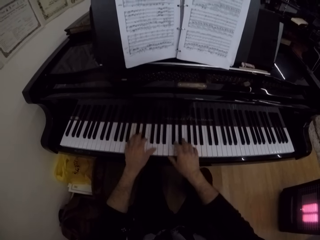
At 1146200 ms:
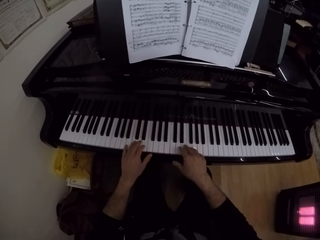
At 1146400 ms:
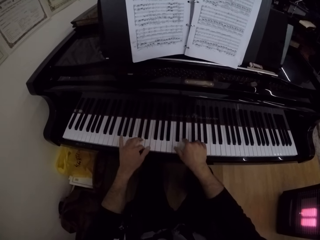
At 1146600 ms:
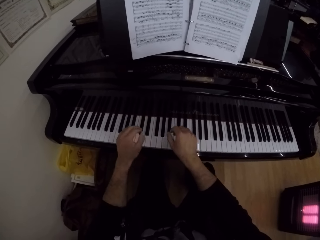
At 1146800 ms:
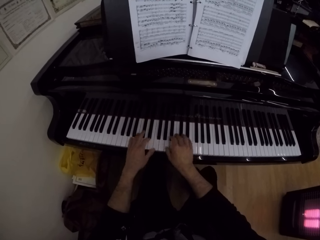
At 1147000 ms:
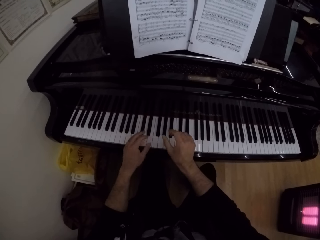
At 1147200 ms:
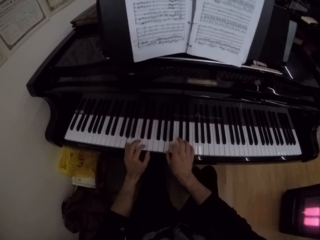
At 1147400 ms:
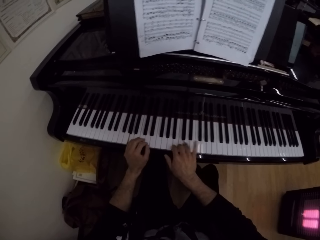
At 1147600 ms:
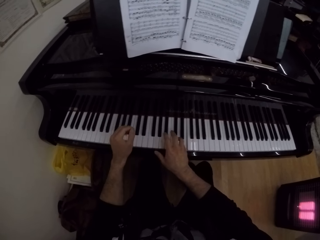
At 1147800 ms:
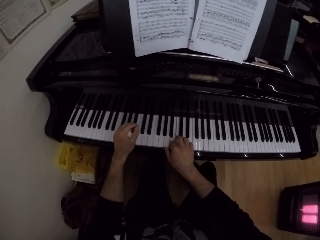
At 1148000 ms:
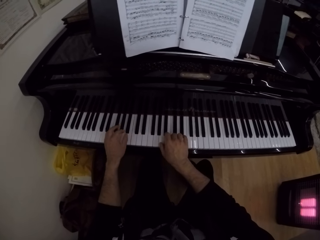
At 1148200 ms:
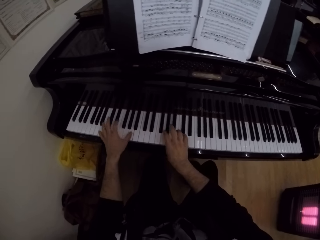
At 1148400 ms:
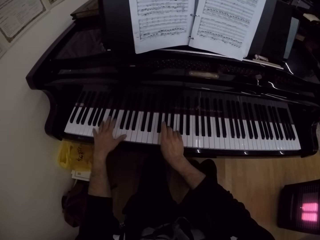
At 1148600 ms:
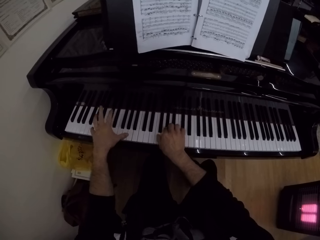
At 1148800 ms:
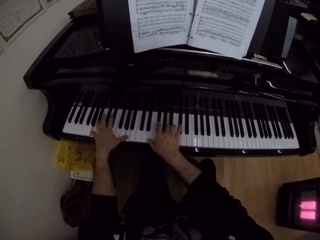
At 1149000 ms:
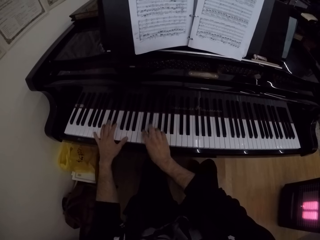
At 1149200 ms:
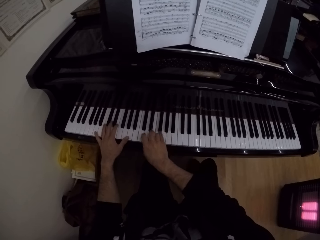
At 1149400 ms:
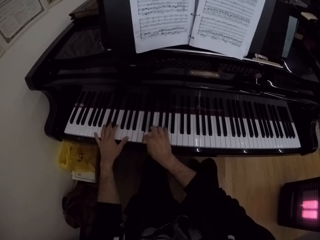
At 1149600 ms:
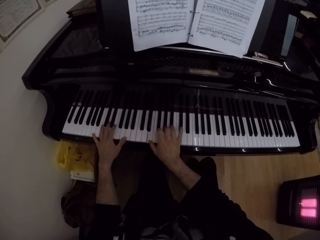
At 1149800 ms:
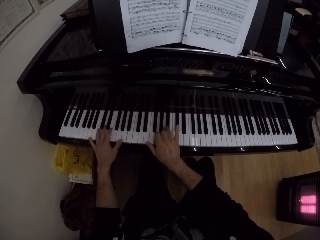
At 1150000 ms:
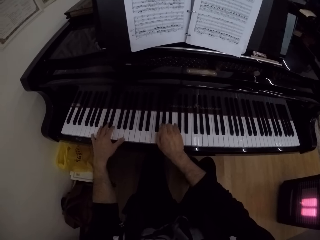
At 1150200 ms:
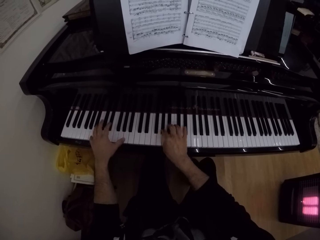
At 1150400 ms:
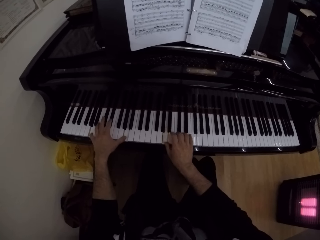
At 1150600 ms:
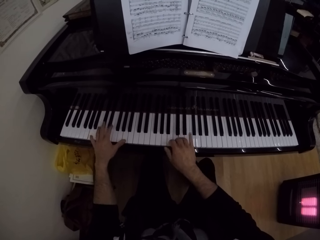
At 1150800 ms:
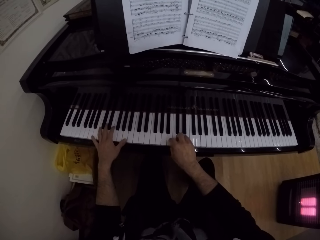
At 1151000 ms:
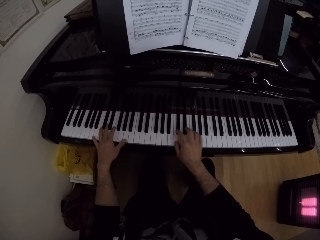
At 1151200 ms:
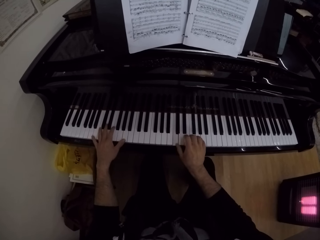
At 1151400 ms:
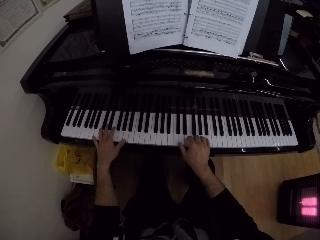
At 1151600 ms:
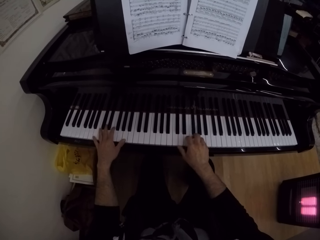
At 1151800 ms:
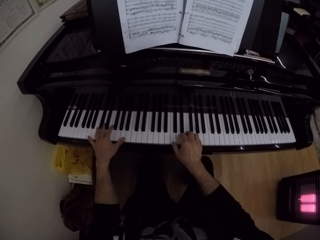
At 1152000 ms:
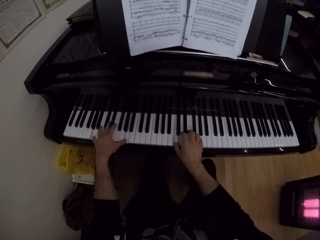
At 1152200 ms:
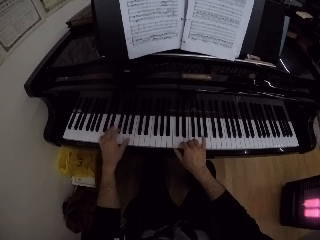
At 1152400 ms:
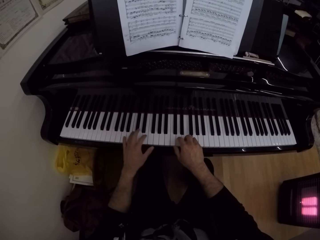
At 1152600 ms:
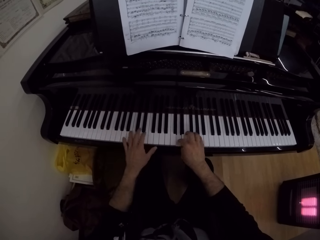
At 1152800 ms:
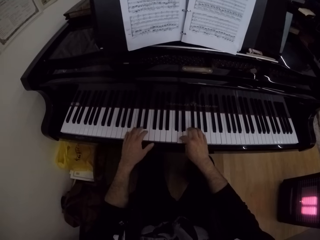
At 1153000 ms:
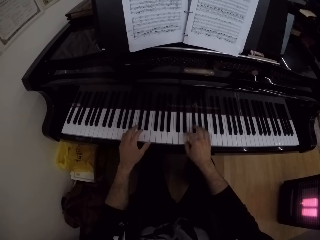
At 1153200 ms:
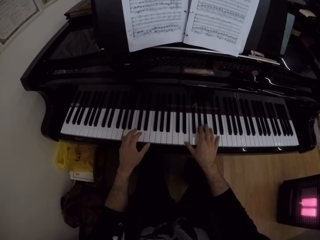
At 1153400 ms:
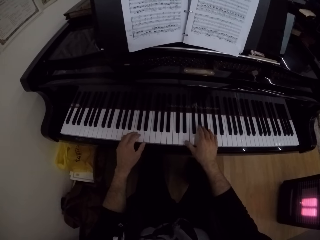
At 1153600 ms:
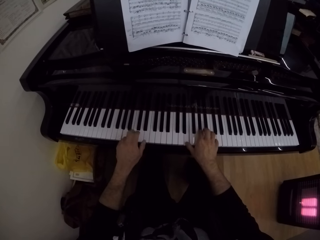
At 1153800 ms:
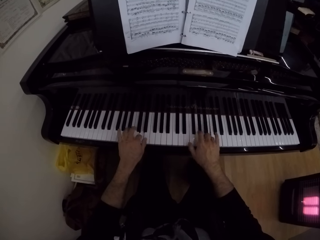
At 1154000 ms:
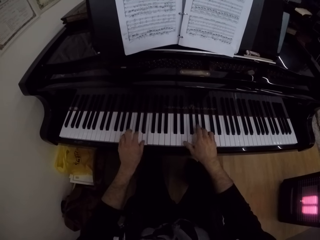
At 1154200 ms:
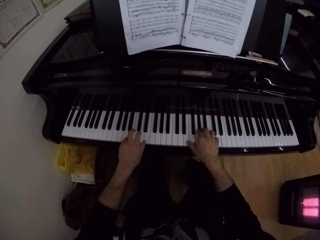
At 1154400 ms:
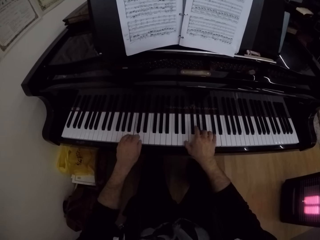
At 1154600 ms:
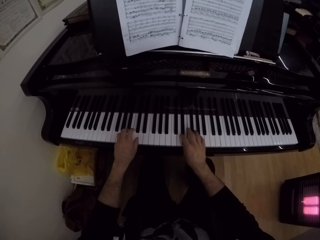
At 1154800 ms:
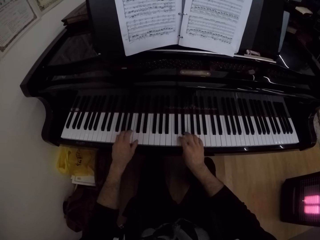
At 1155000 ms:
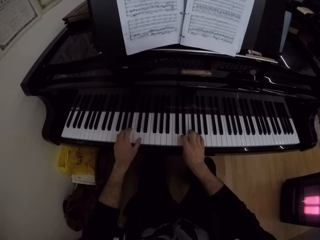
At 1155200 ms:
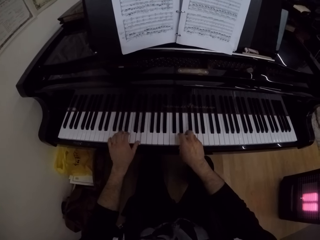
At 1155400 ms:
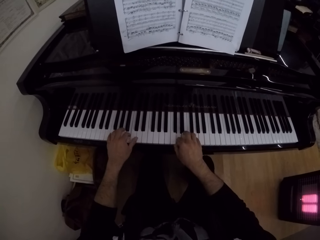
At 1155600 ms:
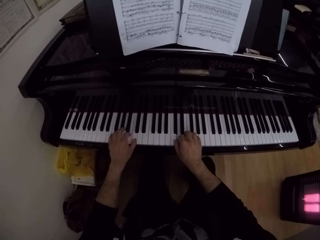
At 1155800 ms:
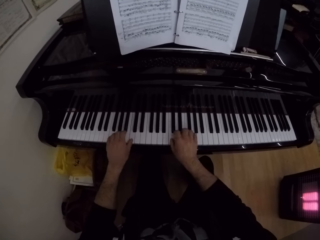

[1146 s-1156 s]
The camera wearer plays the piano. They play the piano again.

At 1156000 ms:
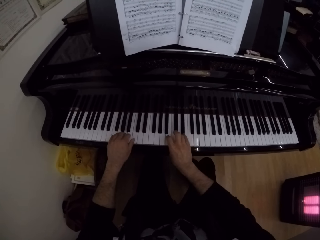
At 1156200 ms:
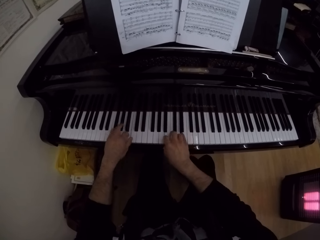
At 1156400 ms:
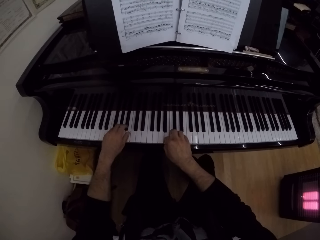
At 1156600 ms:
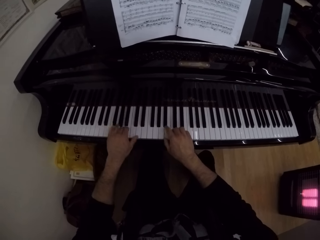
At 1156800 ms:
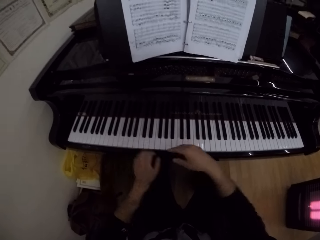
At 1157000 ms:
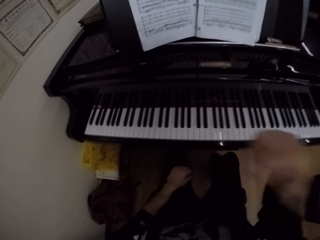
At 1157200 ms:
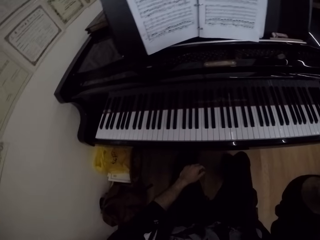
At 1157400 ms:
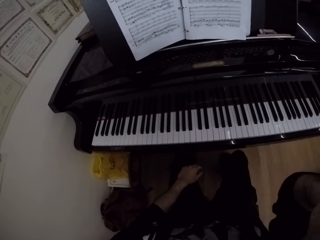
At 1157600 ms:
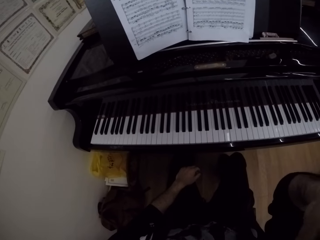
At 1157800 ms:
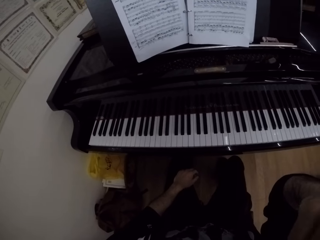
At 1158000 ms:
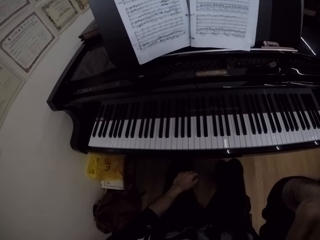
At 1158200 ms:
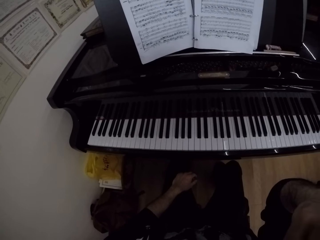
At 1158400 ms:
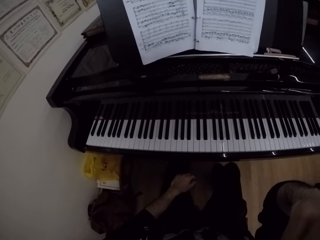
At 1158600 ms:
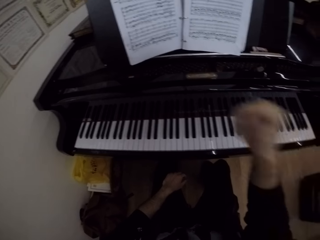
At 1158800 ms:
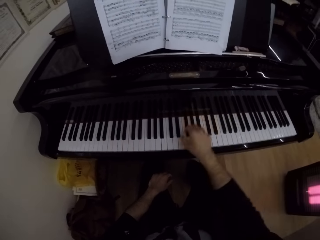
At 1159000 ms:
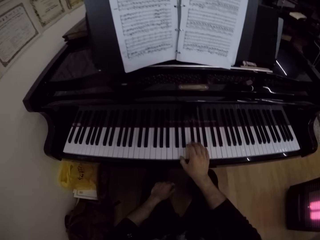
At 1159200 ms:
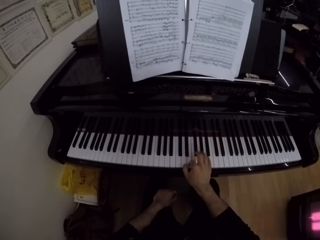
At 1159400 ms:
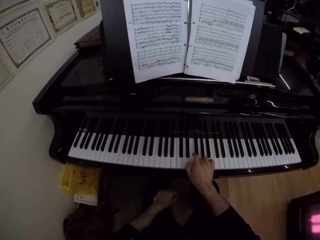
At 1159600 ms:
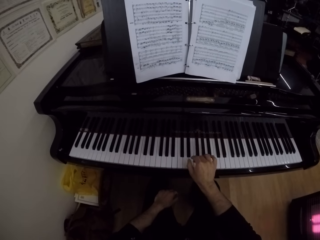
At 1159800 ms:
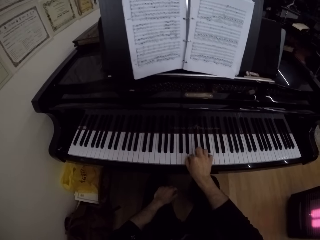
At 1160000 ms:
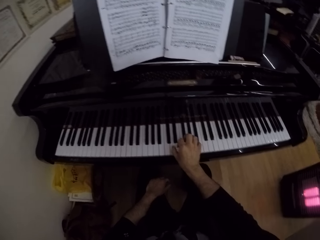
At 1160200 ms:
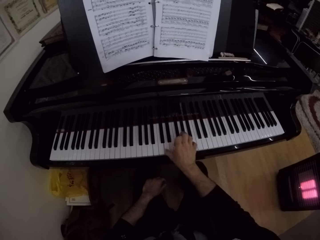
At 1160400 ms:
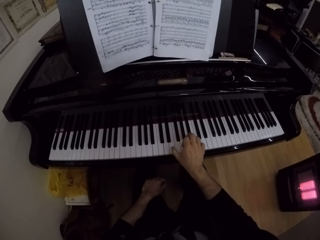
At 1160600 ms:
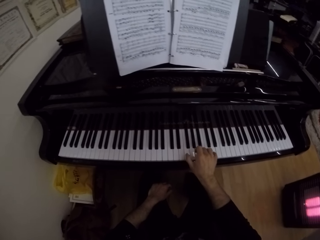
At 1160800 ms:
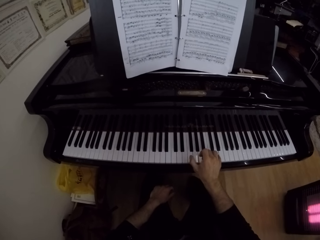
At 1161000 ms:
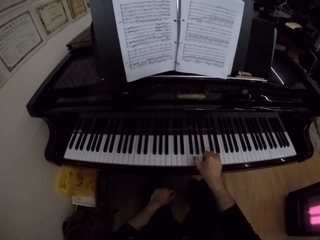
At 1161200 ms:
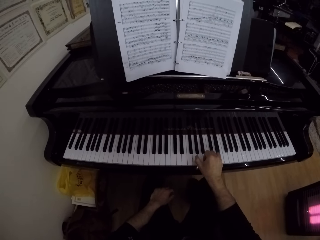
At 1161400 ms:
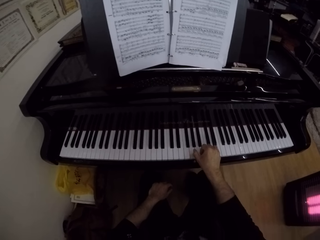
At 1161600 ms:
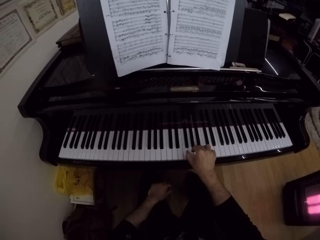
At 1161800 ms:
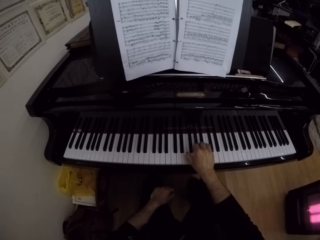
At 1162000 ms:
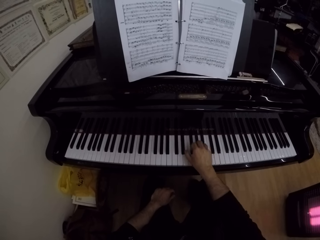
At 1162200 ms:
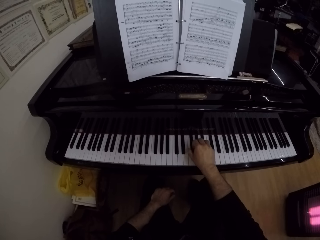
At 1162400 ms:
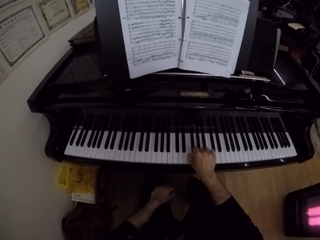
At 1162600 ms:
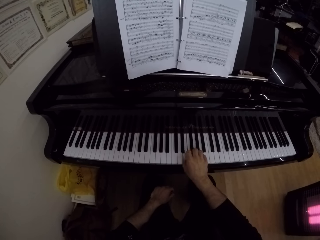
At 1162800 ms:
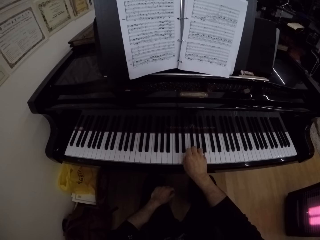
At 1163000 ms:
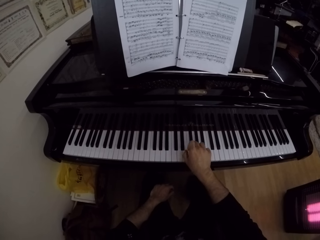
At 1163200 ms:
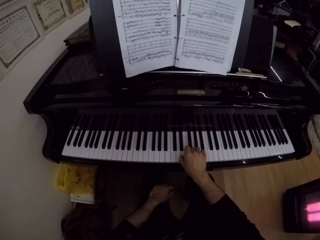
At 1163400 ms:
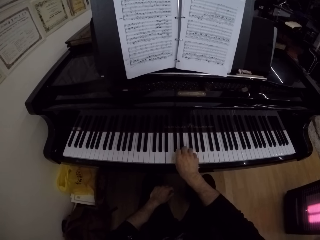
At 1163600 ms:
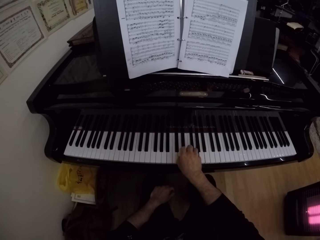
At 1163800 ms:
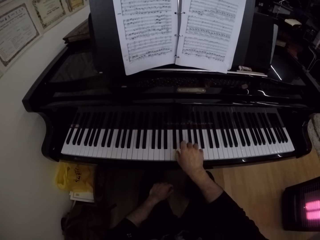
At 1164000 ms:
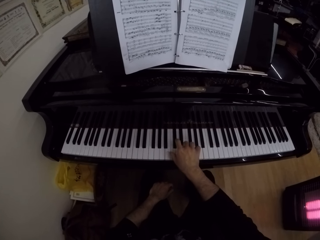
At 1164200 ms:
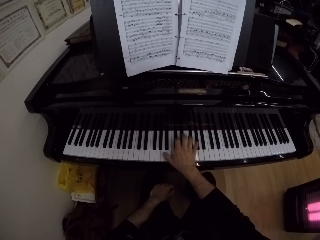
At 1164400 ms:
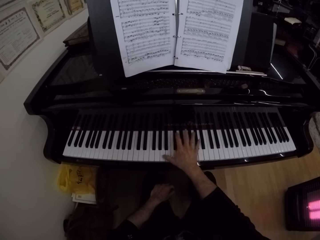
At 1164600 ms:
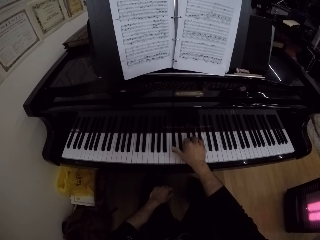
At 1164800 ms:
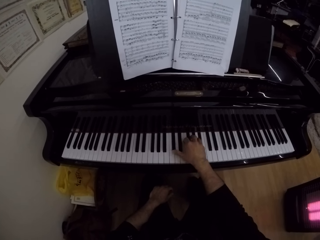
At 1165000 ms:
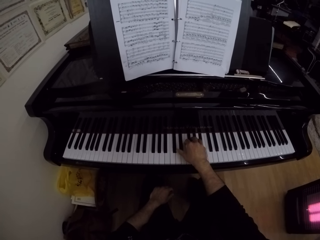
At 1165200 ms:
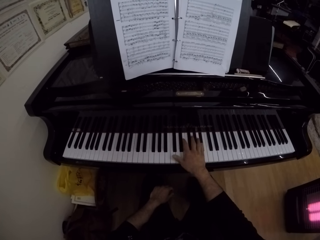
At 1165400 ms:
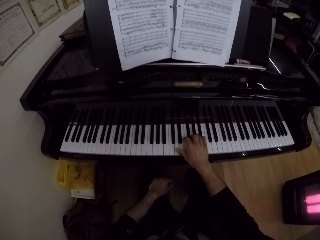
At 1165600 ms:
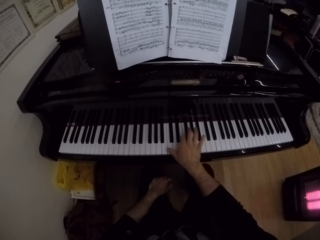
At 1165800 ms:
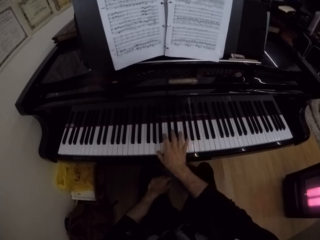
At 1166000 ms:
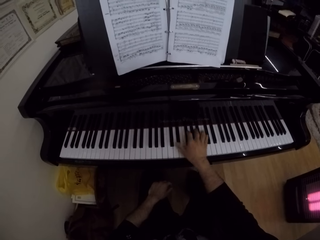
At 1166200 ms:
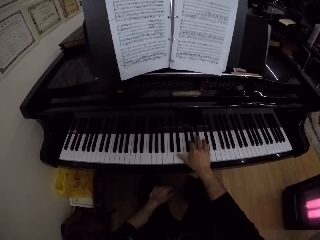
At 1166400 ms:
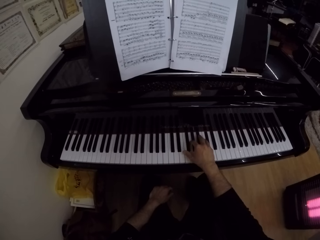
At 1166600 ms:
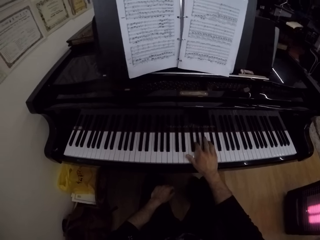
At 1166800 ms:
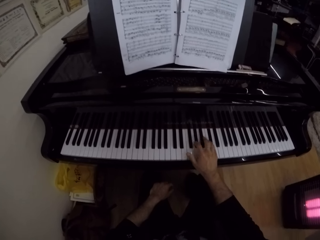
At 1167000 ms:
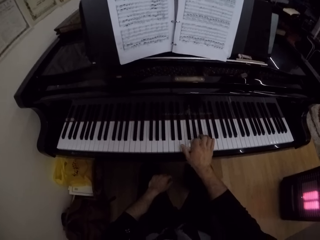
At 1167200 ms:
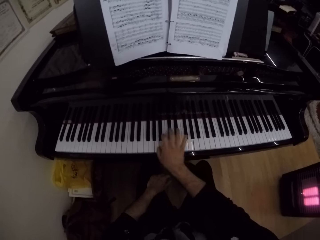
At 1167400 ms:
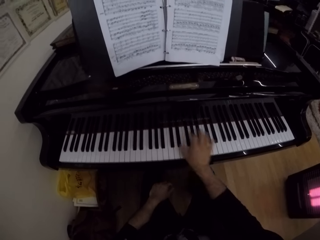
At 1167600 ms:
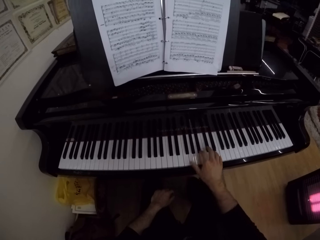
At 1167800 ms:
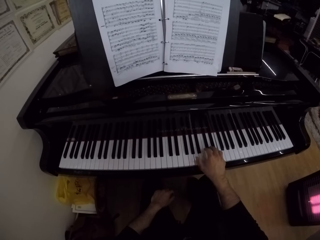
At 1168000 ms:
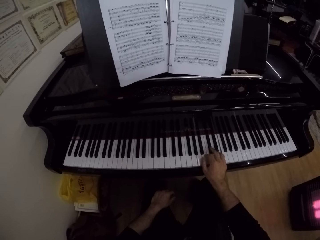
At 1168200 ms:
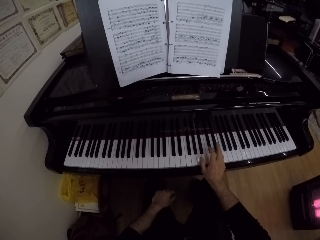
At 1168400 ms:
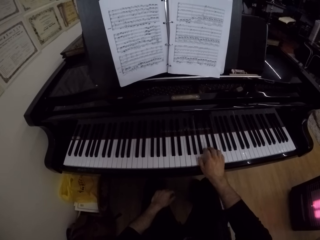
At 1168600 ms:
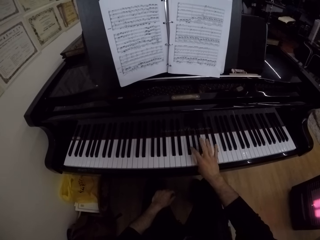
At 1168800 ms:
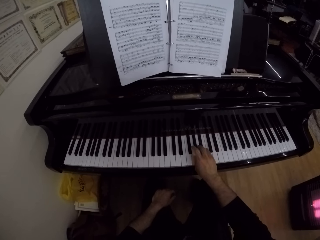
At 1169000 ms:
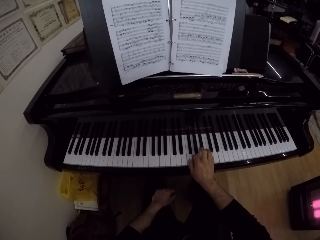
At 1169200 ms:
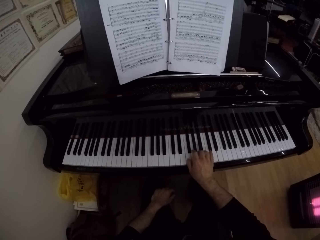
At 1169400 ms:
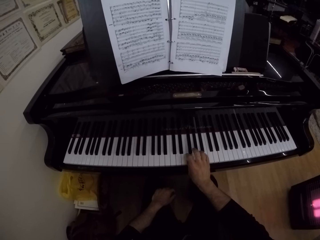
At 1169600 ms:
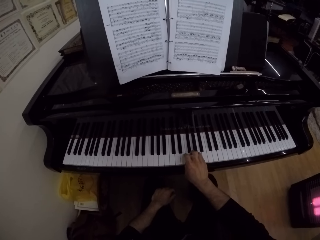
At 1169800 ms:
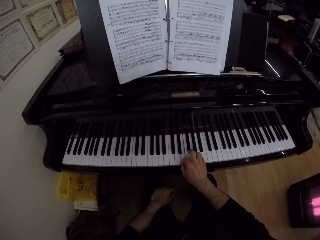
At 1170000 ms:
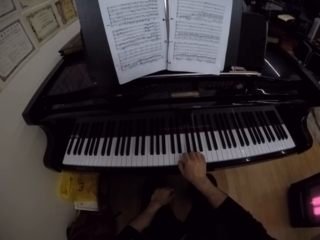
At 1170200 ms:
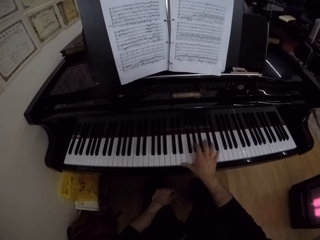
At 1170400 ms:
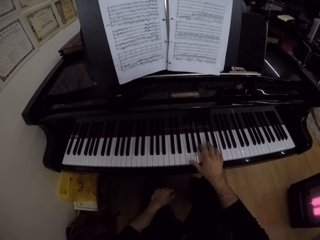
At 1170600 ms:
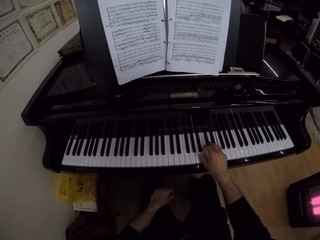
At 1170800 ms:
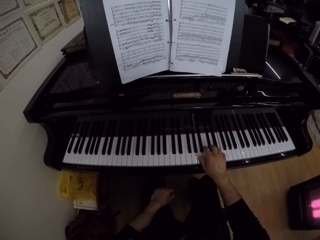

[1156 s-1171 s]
The camera wearer holds the camera. They play the piano. They play the piano again.
